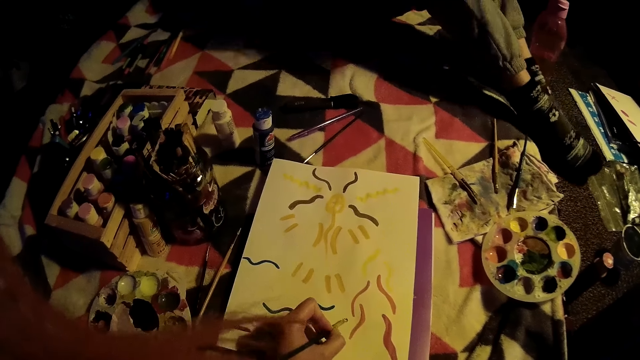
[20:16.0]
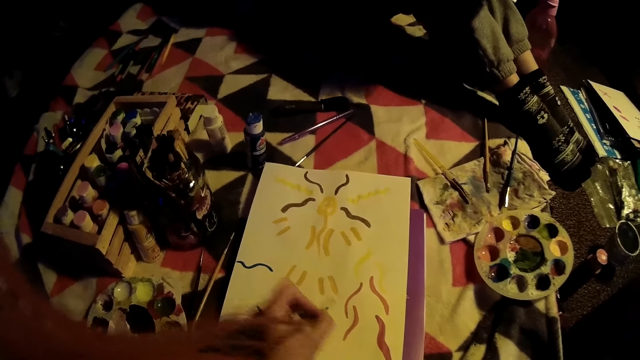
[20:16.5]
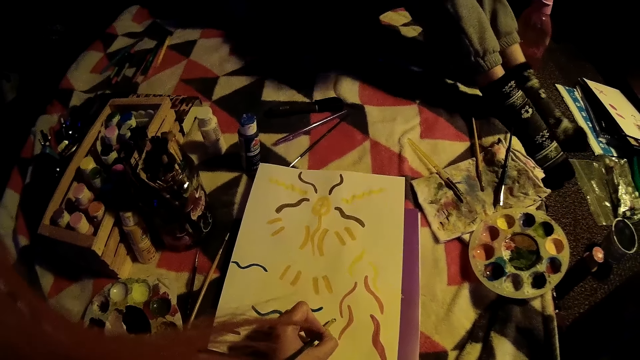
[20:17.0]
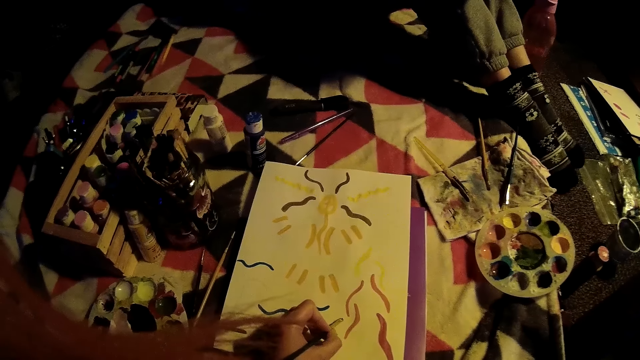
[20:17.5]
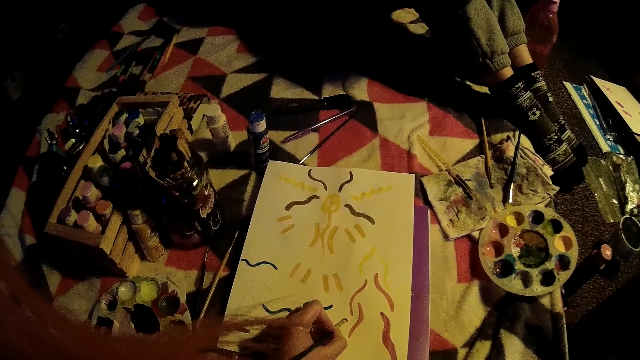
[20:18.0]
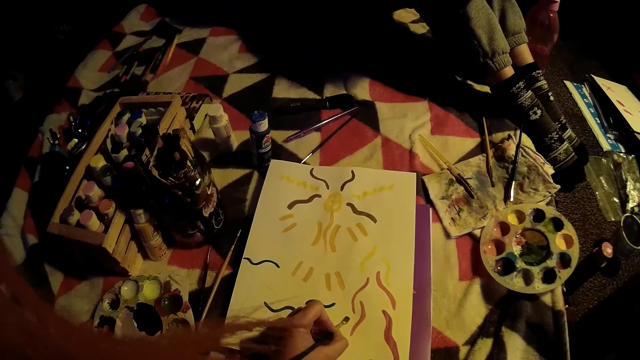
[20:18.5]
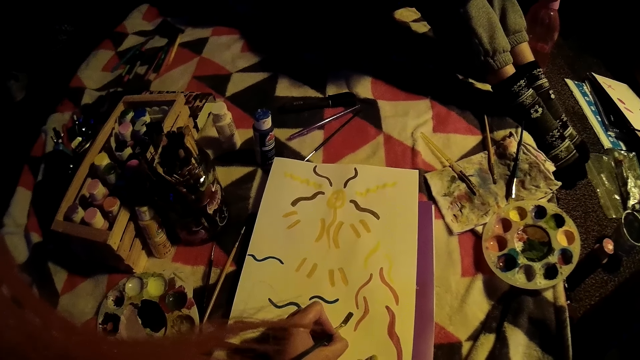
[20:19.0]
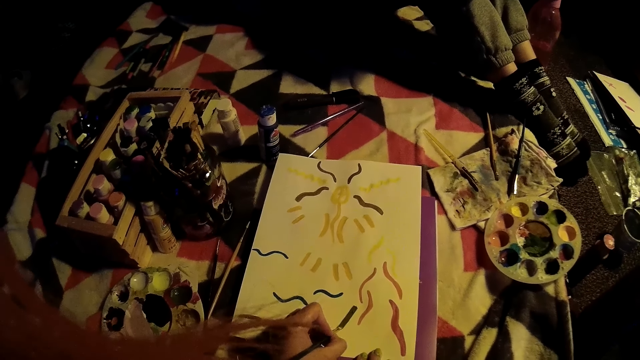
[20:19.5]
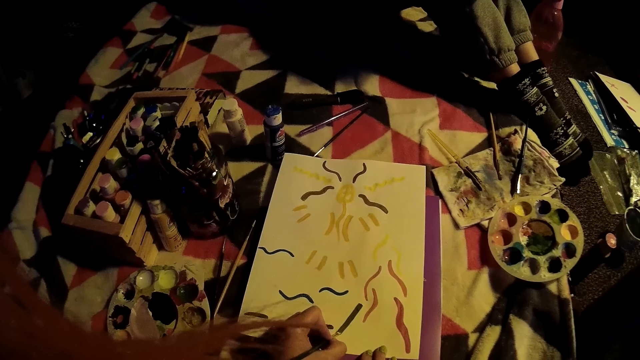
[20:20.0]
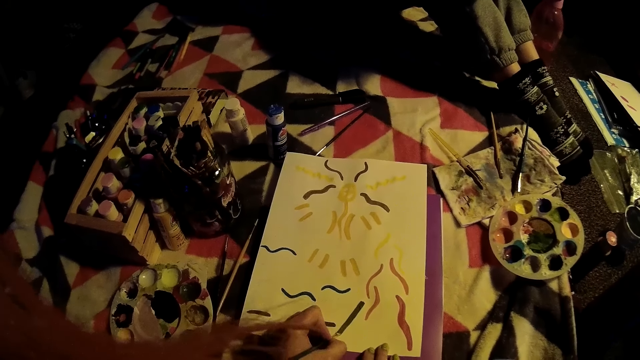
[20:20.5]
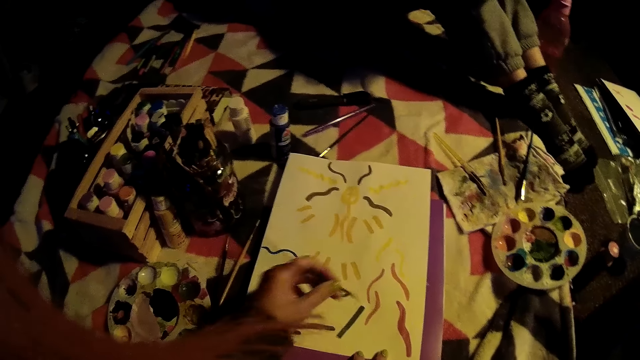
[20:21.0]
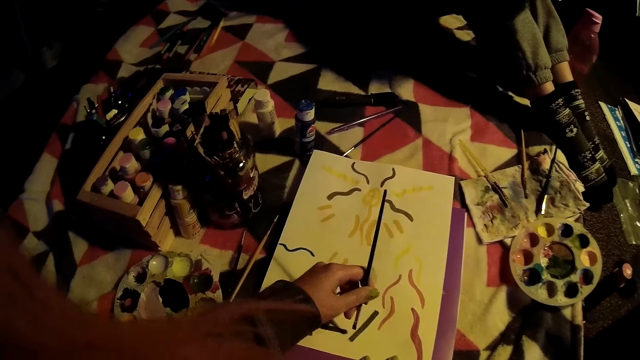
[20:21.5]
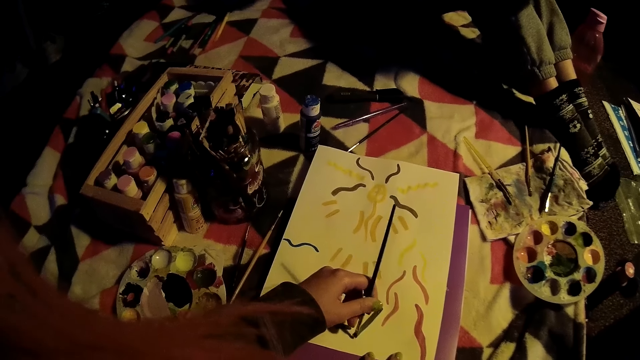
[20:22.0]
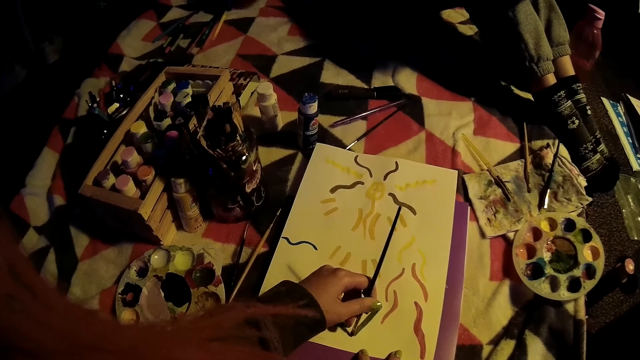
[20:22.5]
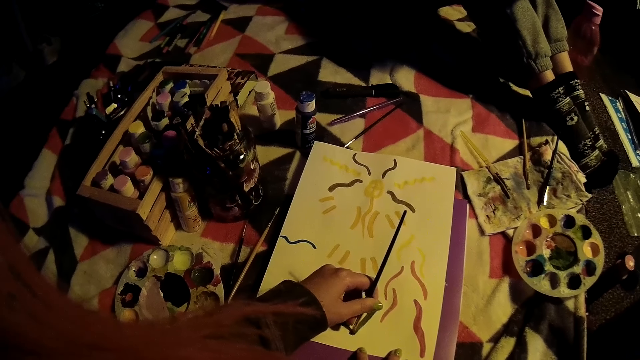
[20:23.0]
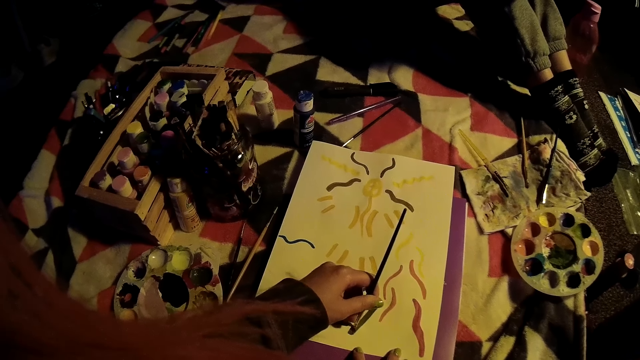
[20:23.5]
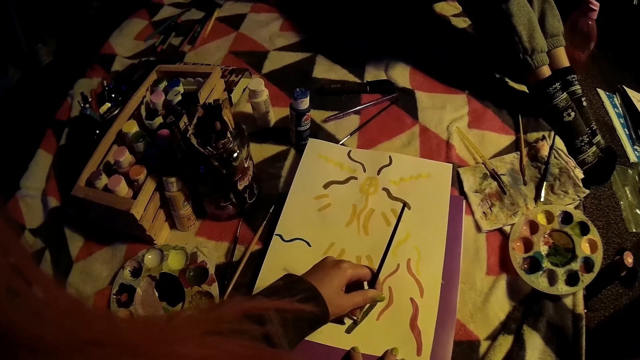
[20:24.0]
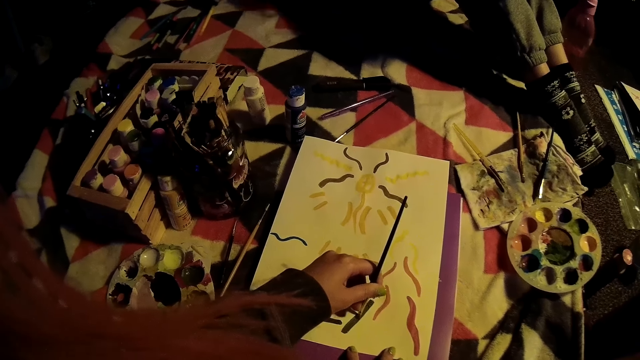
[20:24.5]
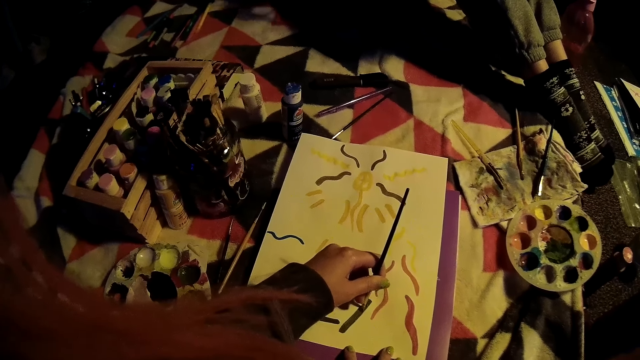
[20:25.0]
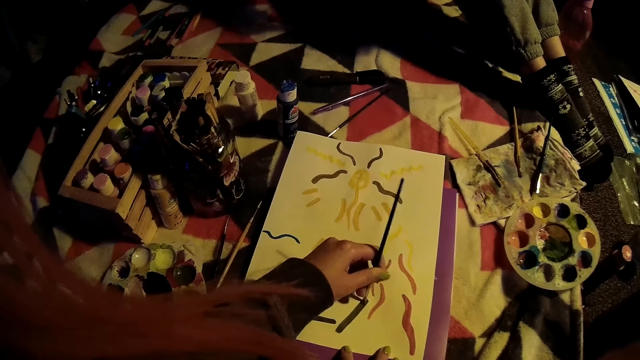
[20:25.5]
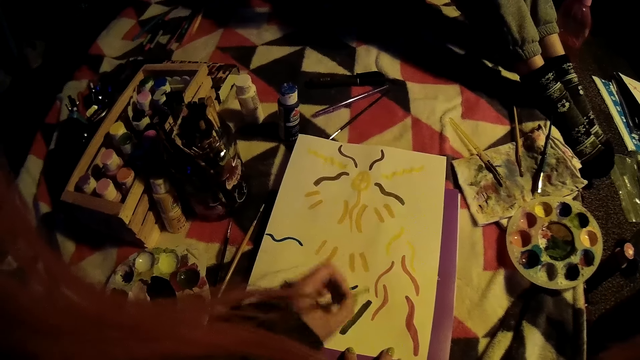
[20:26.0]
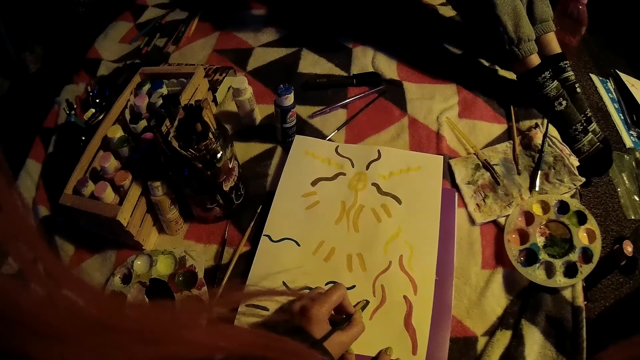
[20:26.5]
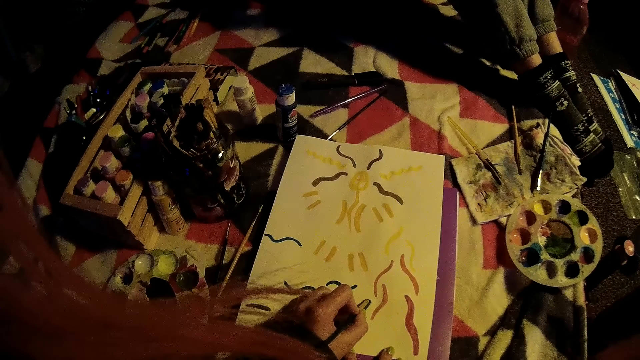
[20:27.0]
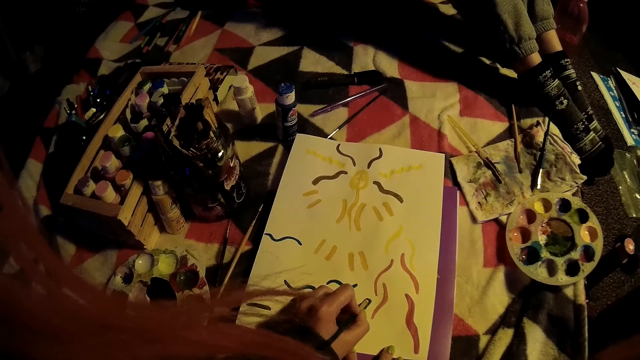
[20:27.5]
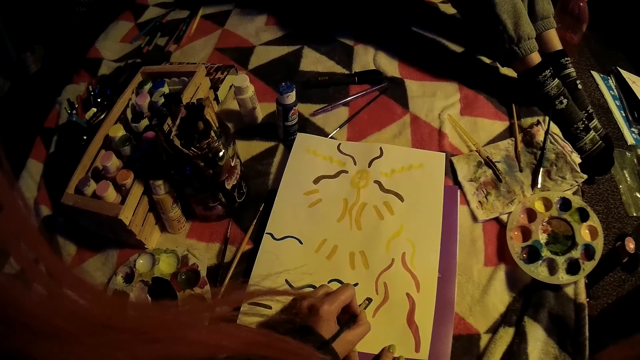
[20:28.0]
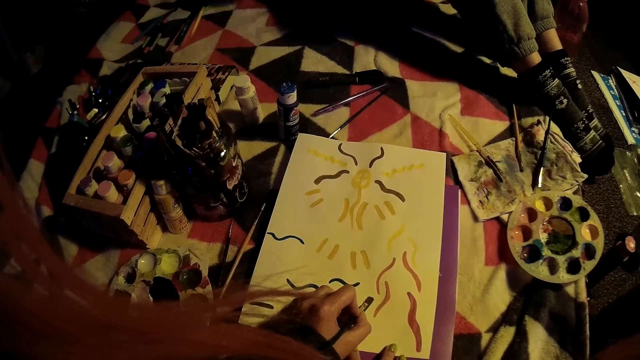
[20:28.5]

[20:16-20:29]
A woman moves both legs. The camera wearer paints on the paper. They lift the paint brush. They paint on the paper. They lift the paint brush. They paint on the paper.

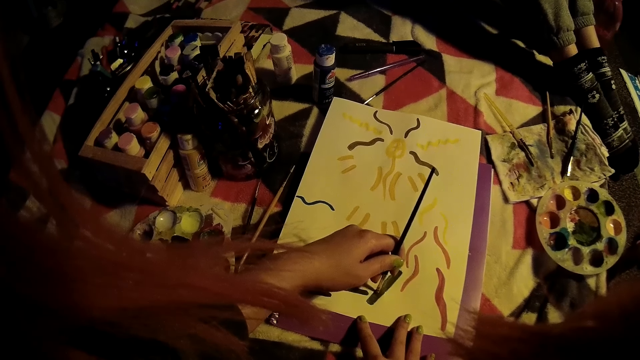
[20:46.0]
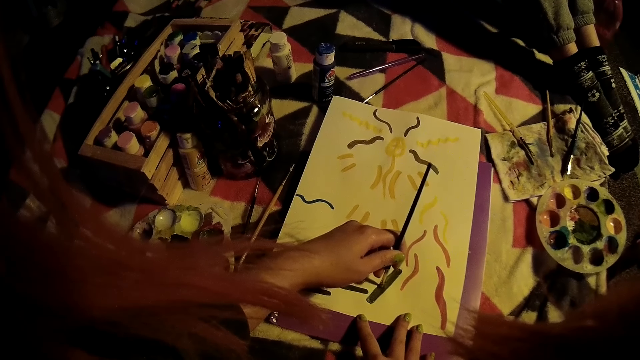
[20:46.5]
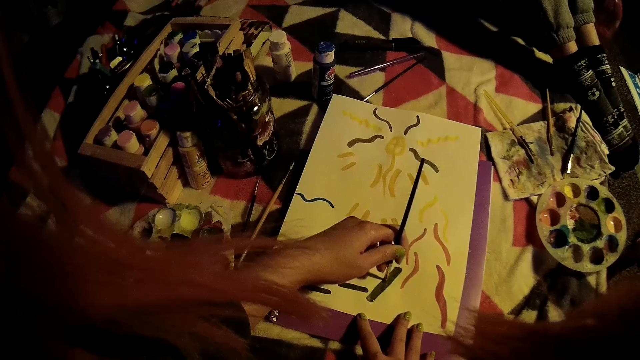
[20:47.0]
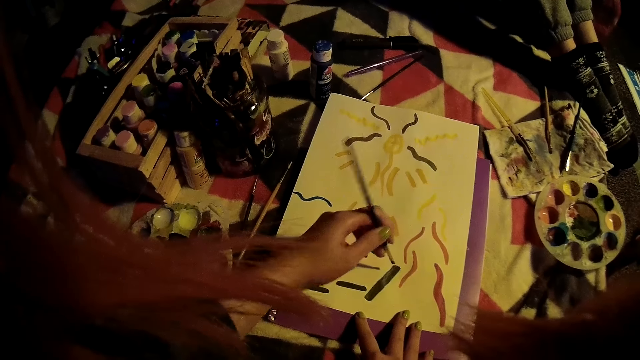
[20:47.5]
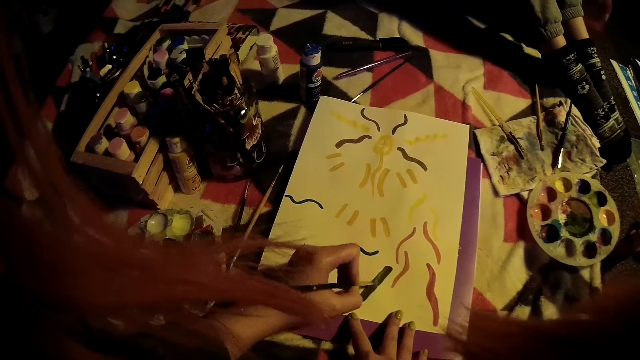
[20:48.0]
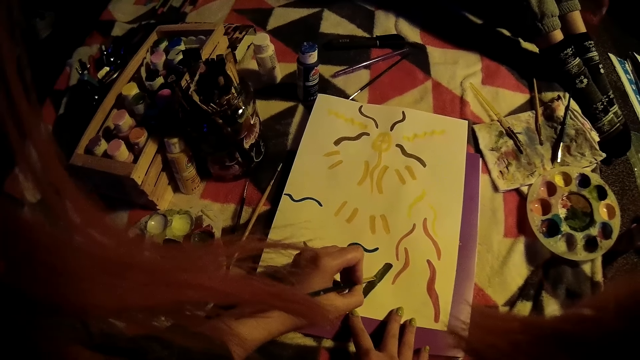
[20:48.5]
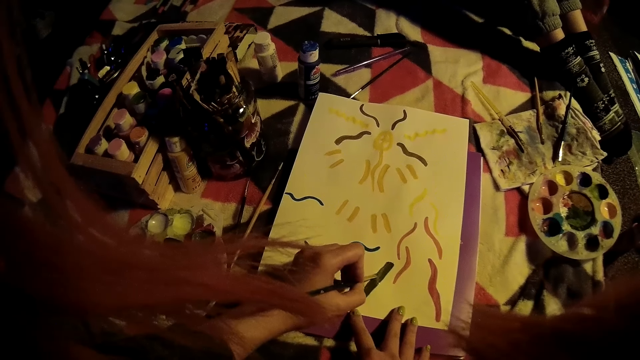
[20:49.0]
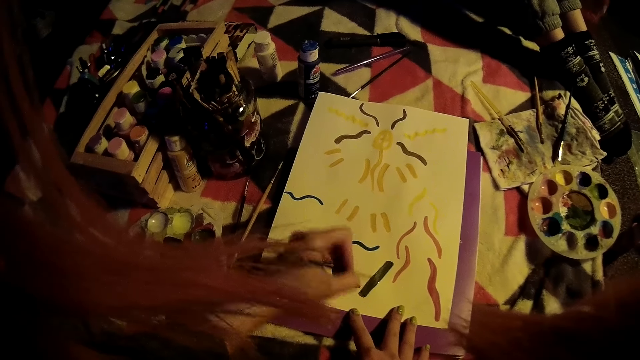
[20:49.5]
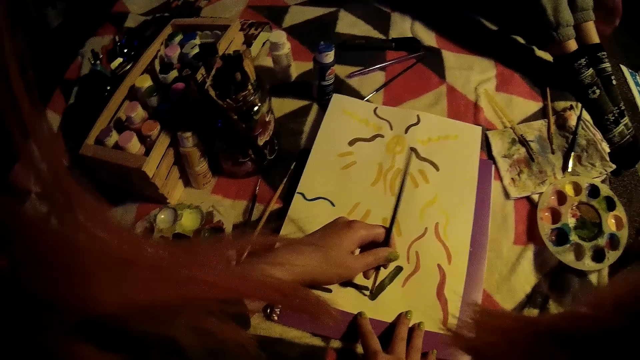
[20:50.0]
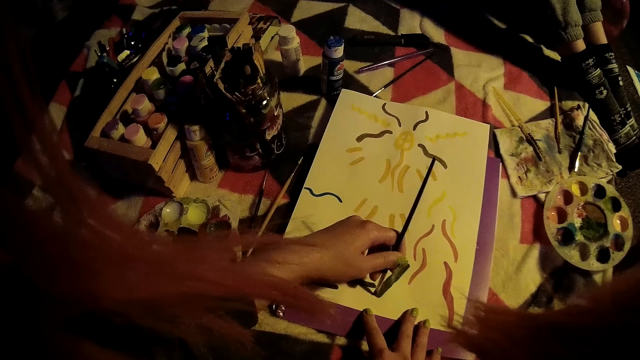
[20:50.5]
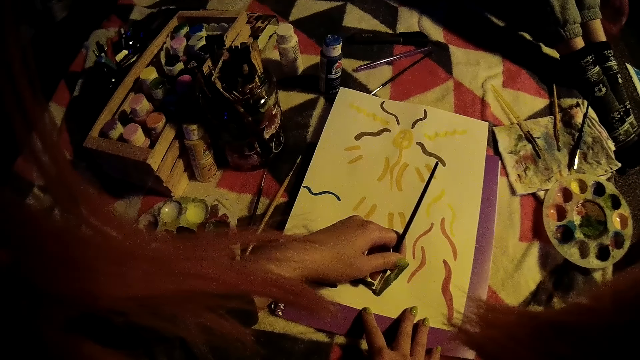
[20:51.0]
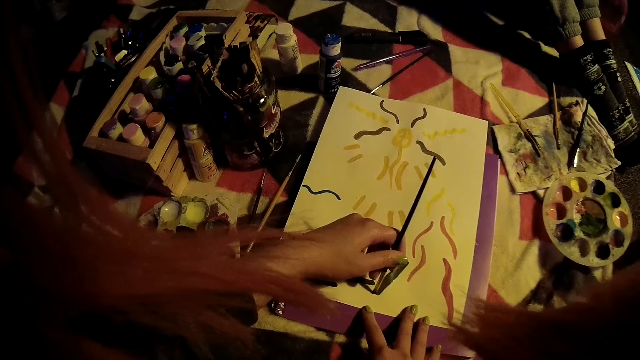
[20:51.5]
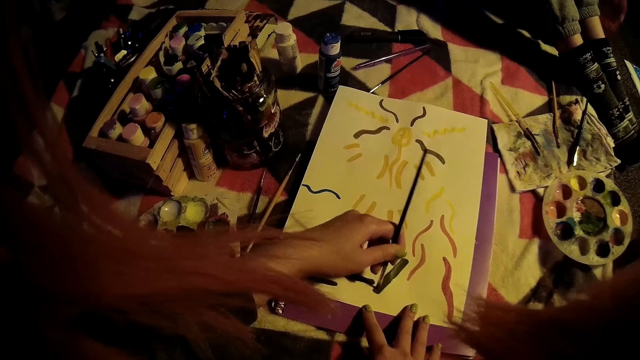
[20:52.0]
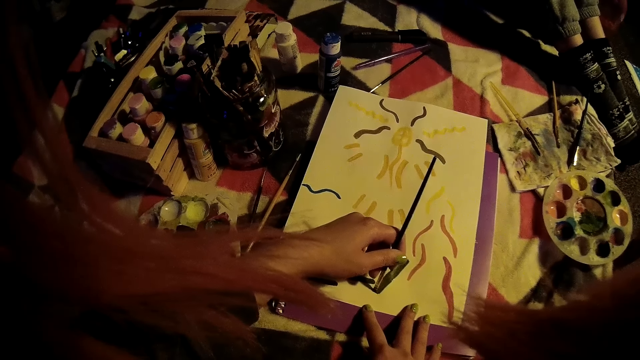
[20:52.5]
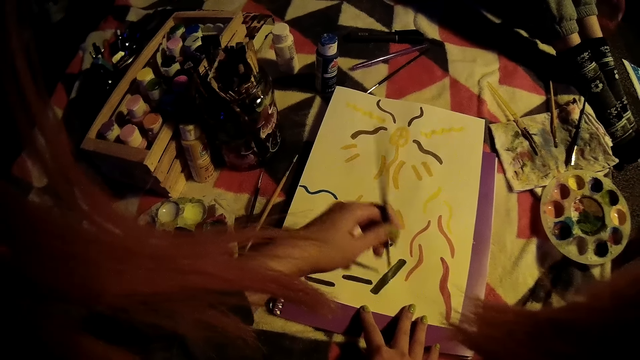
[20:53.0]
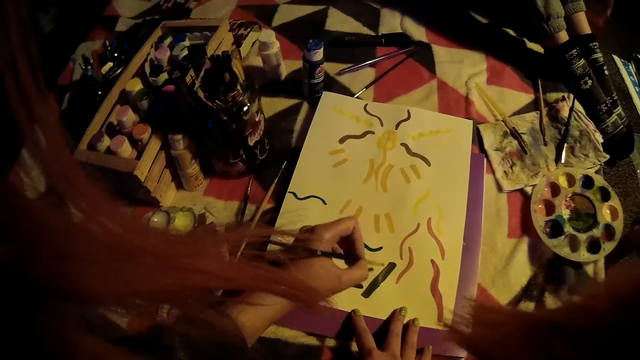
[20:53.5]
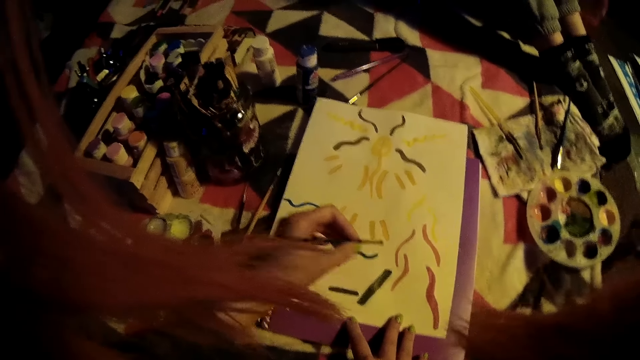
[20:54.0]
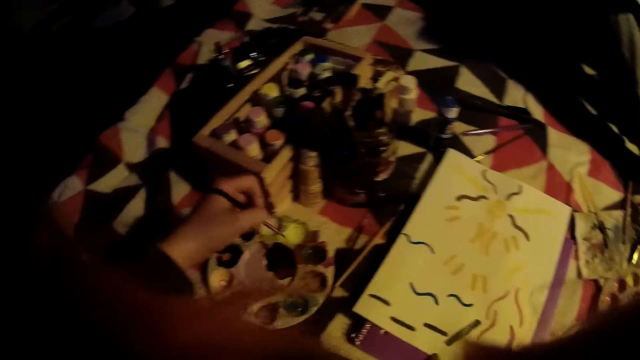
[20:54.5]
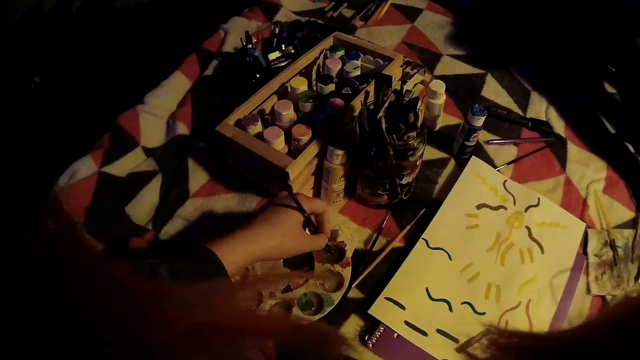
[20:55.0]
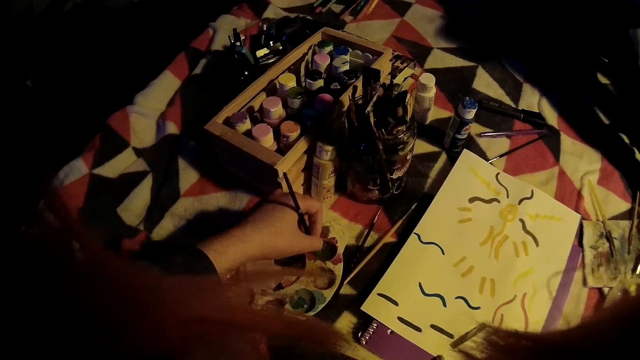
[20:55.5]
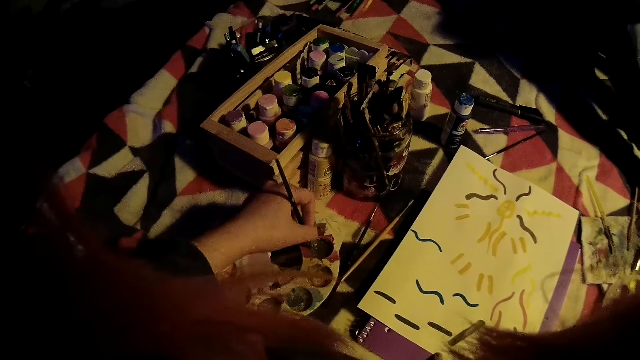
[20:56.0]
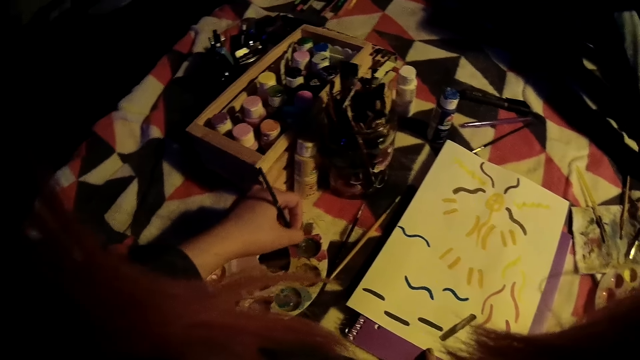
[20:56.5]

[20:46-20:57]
The camera wearer moves the paint brush. They paint on the paper with the paint brush. They move the paint brush. They paint on the paper with the paint brush. They move the paint brush. They paint on the paper with the paint brush. They move the right hand. They dip the paintbrush in a paint palette. They rub the paint brush on the paint.
